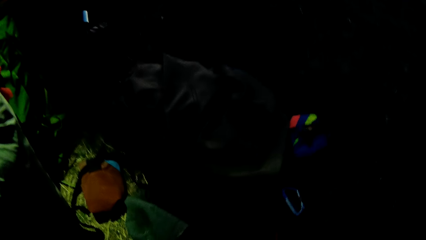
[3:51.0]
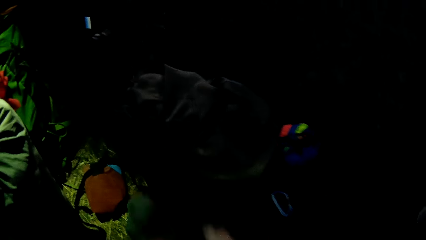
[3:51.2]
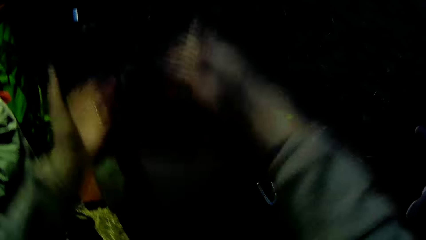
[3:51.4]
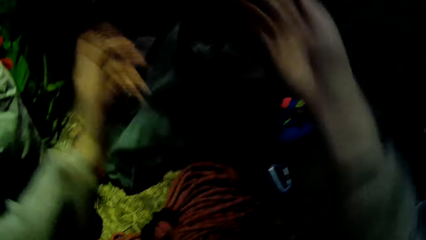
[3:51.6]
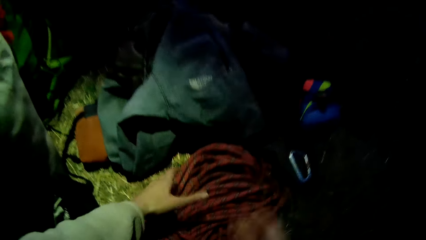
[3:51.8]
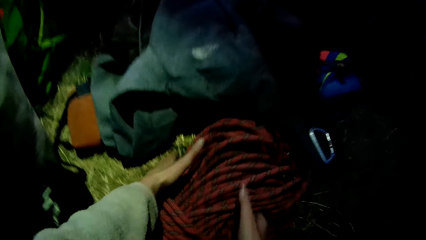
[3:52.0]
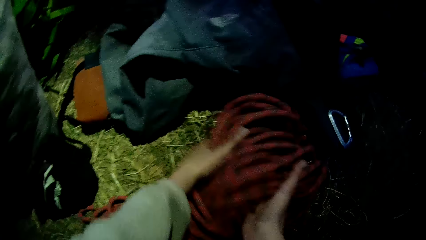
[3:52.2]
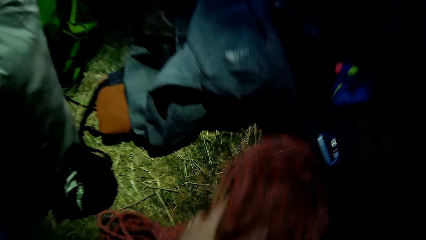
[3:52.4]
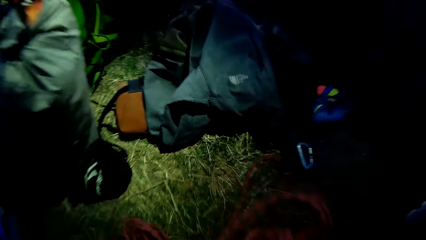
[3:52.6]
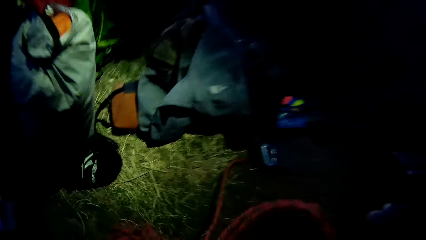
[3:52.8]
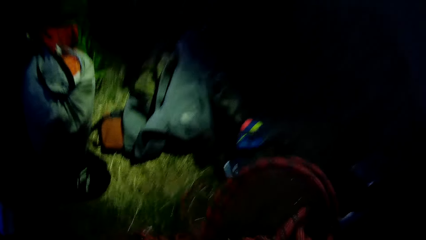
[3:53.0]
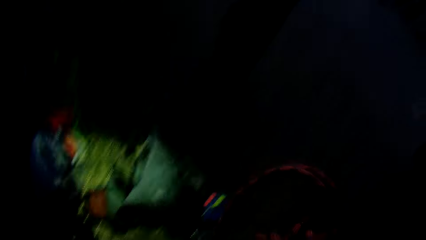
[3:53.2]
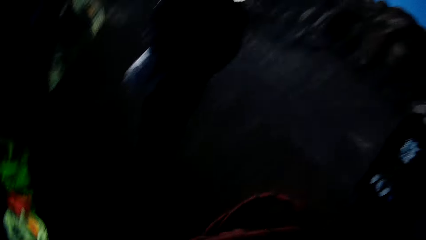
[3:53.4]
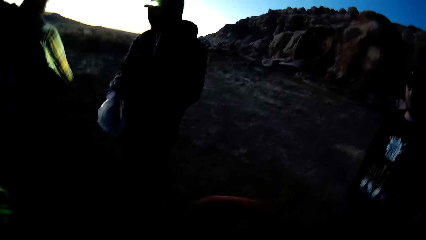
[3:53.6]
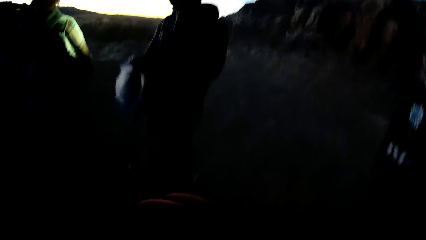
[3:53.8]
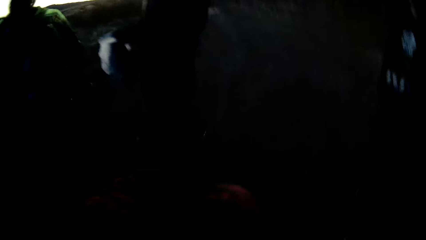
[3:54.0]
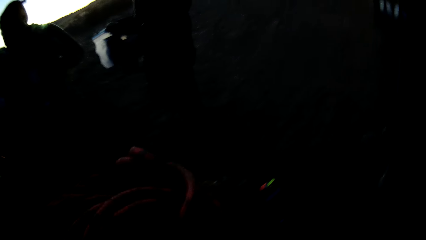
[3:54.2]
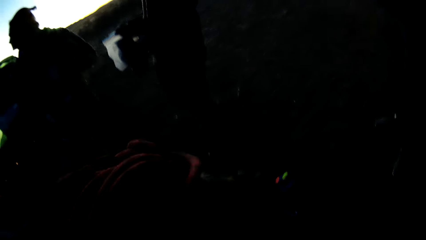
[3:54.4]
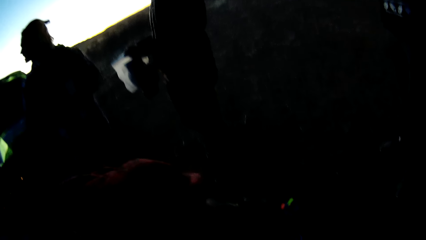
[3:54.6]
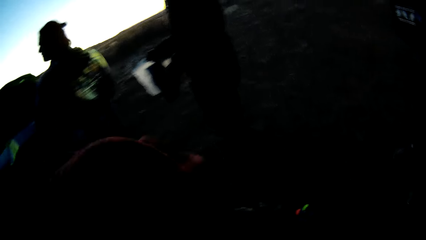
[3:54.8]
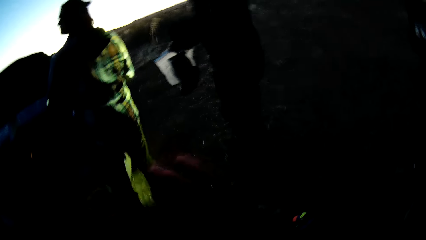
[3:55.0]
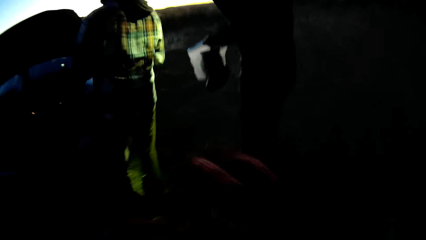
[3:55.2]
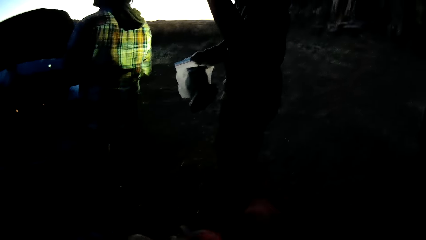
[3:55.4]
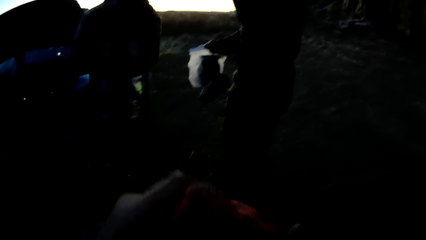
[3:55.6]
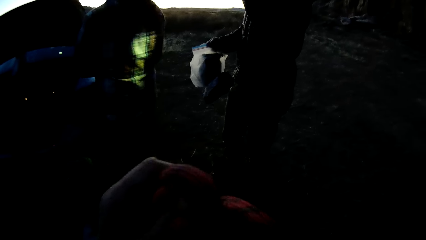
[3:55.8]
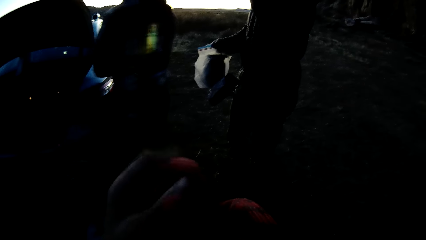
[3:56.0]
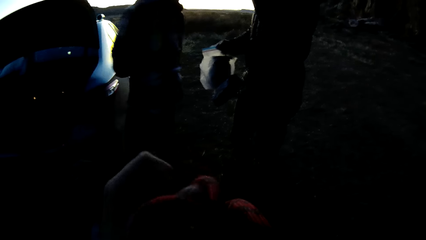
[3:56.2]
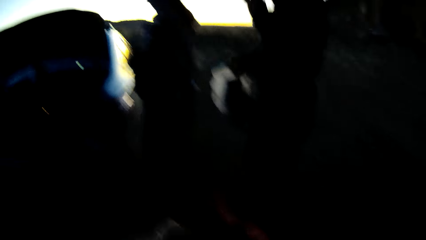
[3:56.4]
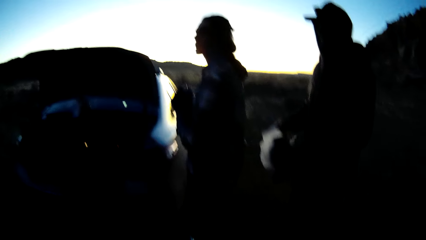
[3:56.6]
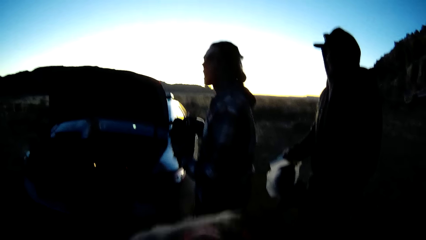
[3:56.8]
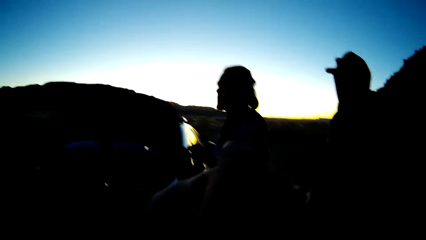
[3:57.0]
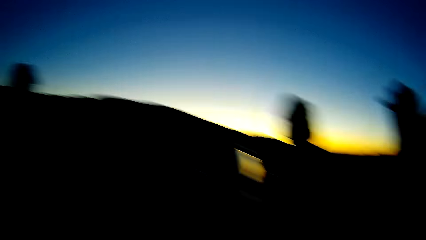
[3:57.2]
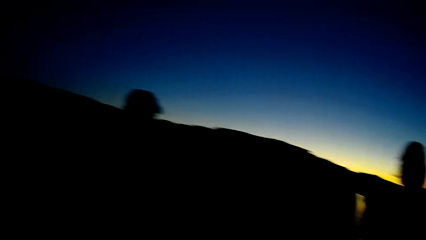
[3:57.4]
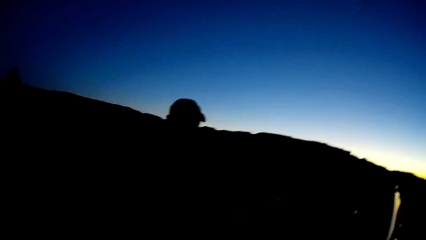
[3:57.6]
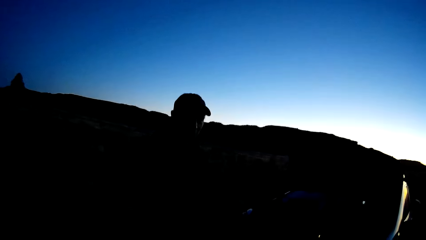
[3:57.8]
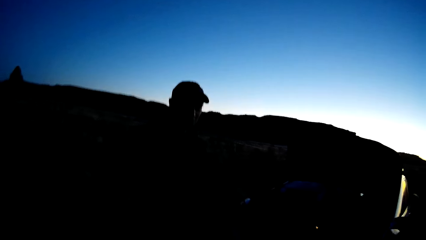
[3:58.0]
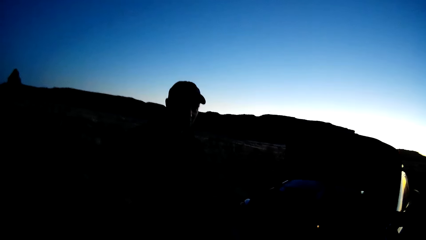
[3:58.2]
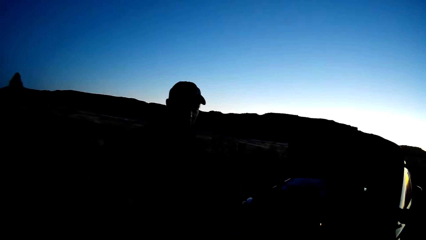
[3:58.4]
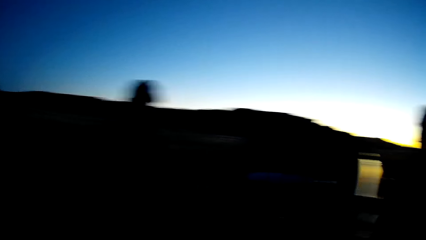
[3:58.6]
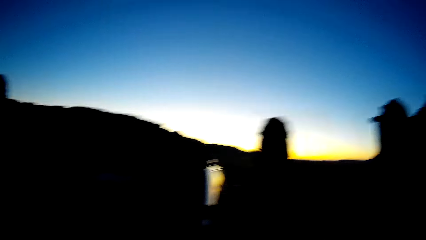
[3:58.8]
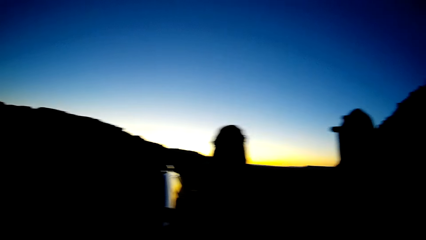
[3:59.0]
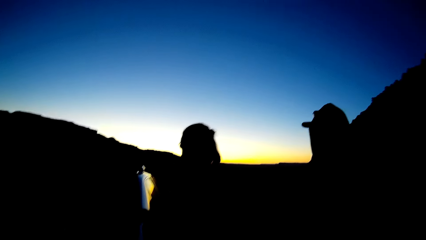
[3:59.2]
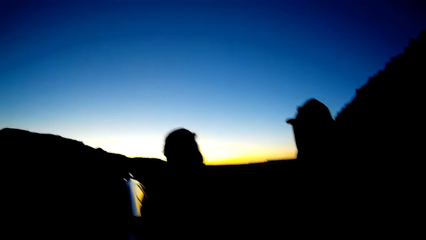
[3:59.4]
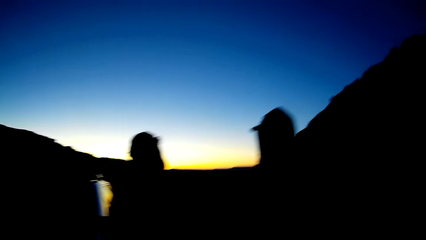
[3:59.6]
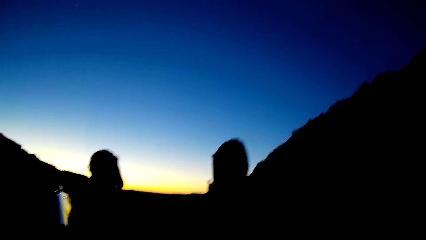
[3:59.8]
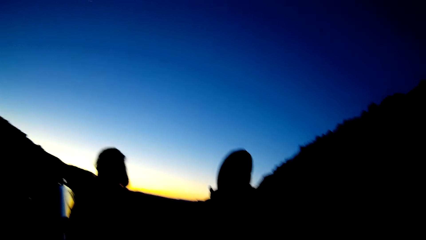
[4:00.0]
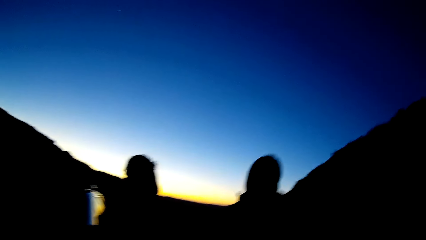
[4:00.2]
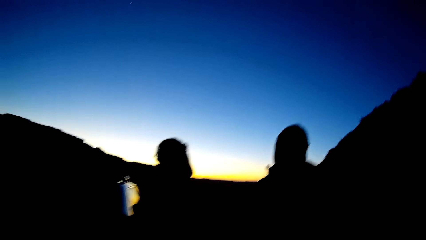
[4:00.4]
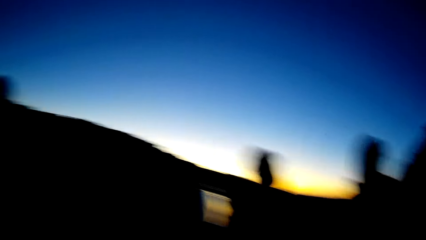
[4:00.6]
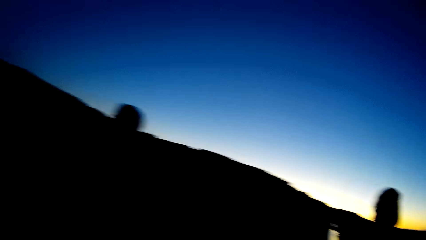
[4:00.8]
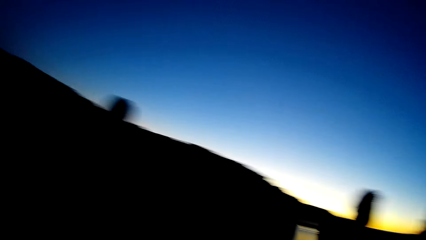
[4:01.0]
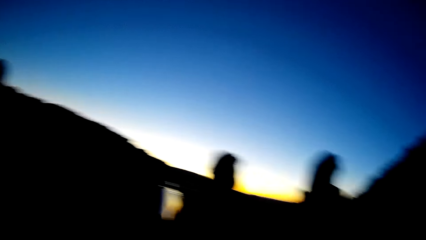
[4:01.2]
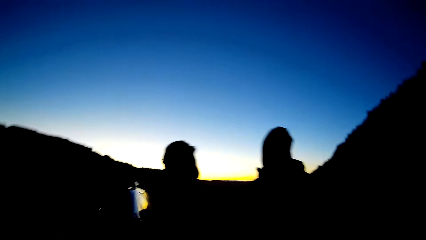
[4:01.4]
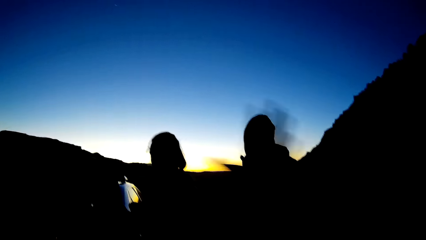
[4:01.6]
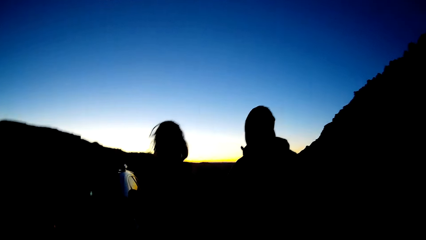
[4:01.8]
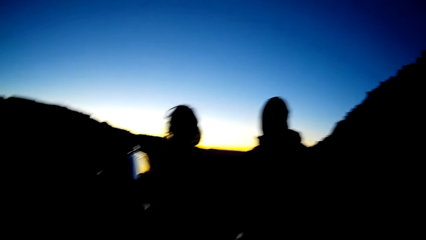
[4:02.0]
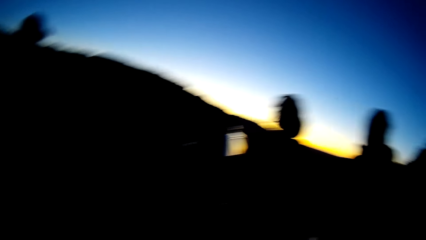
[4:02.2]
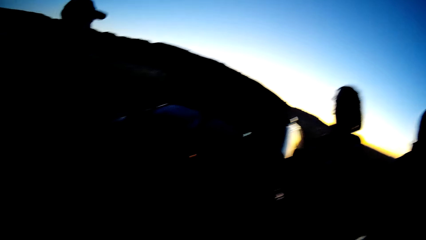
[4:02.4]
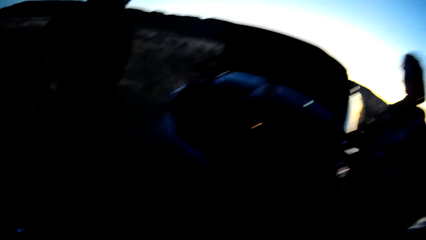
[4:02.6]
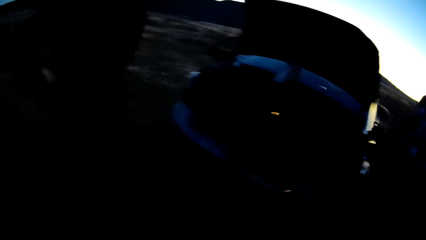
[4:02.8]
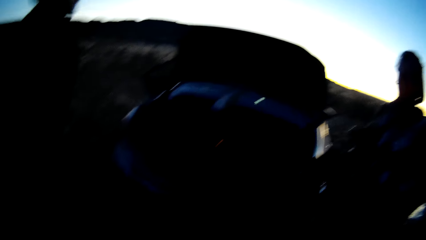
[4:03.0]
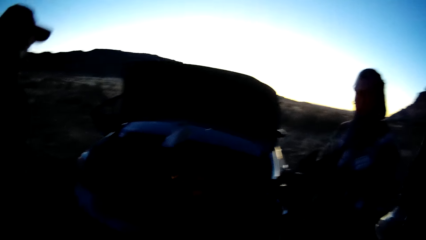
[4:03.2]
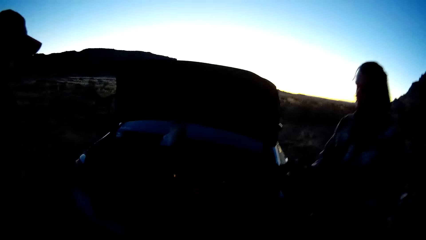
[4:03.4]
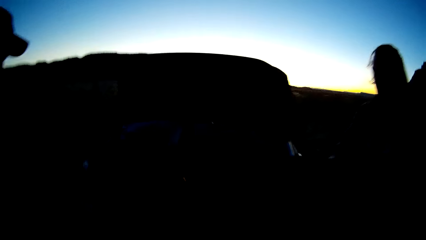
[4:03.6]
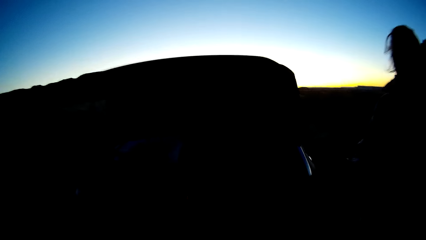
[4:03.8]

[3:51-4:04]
The camera wearer moves a cloth on the ground. They pick a roll of rope from the ground. They adjust the rope. They interact with the people. They move the hand.

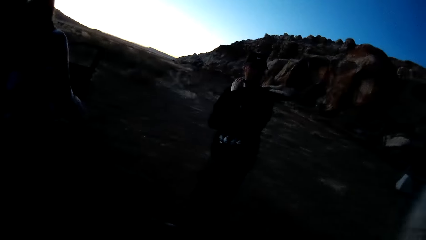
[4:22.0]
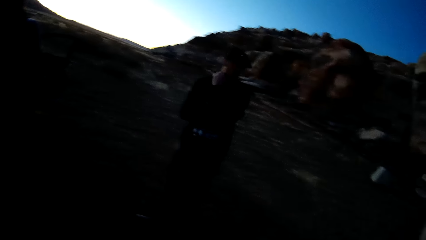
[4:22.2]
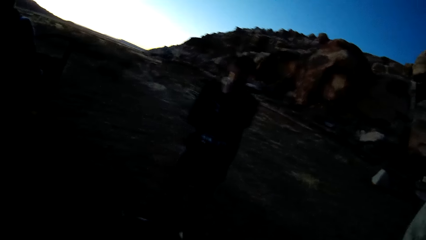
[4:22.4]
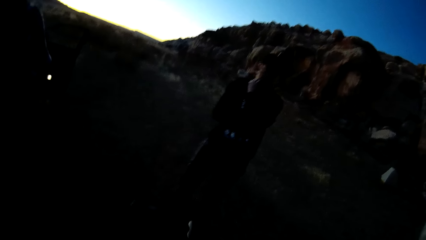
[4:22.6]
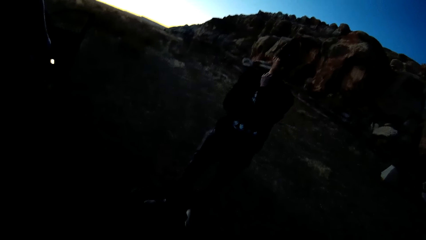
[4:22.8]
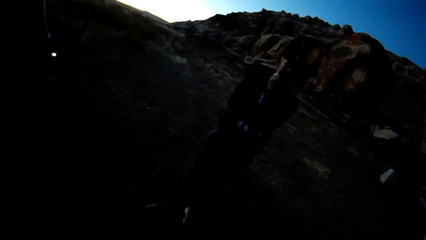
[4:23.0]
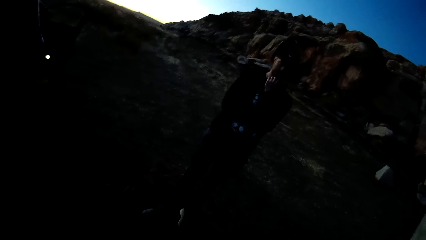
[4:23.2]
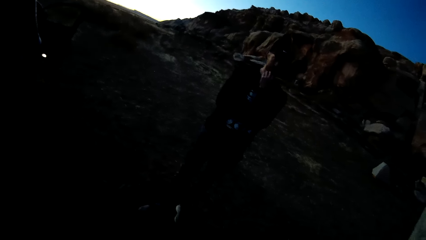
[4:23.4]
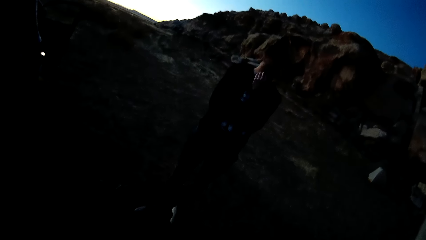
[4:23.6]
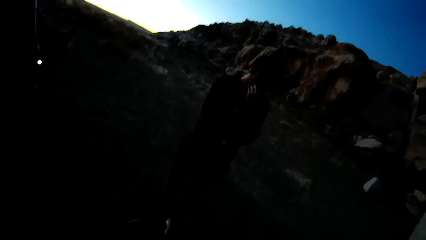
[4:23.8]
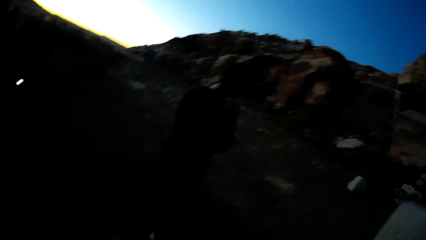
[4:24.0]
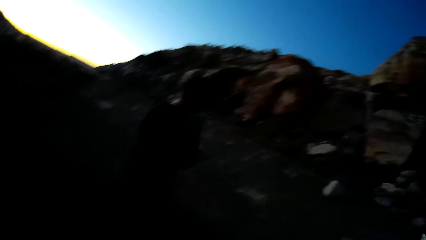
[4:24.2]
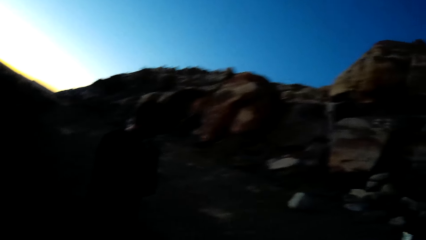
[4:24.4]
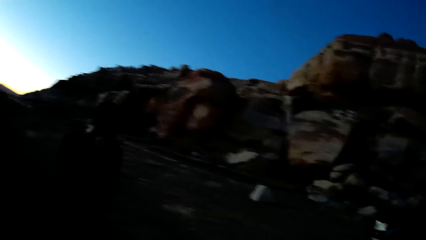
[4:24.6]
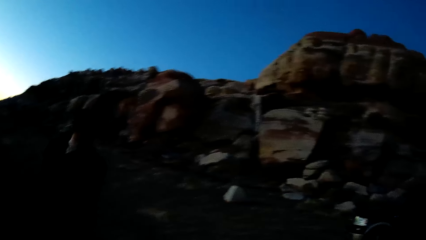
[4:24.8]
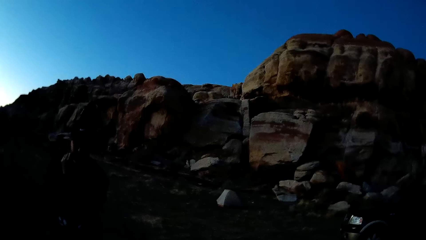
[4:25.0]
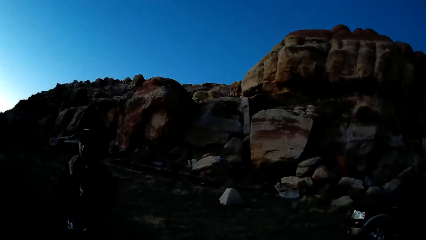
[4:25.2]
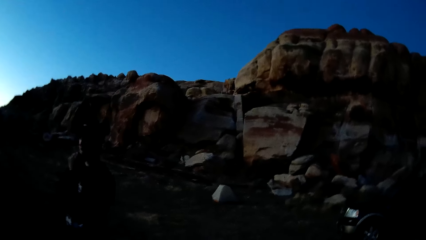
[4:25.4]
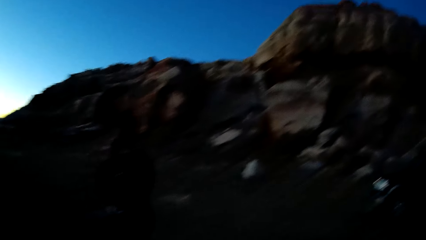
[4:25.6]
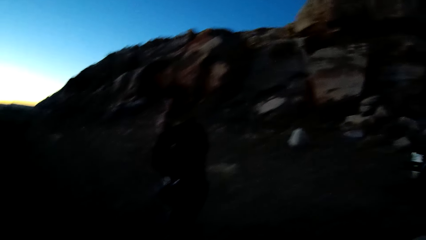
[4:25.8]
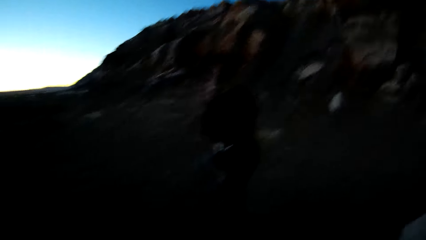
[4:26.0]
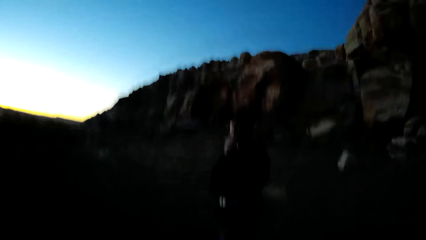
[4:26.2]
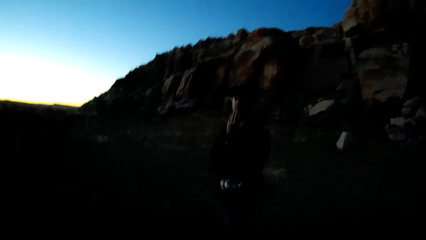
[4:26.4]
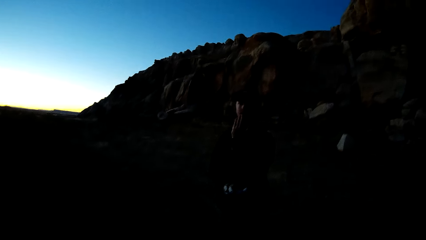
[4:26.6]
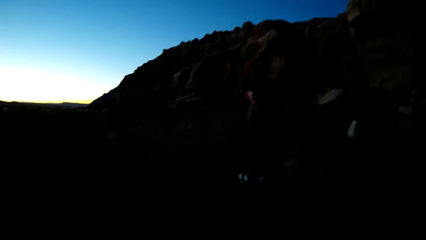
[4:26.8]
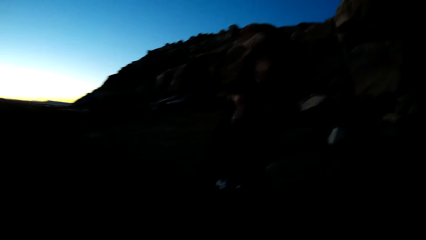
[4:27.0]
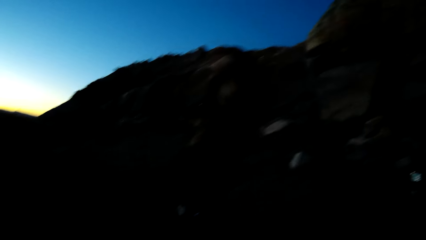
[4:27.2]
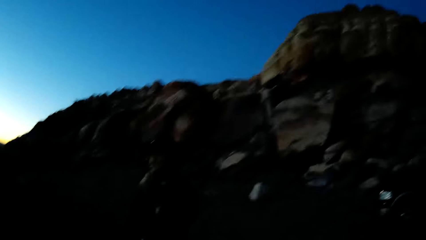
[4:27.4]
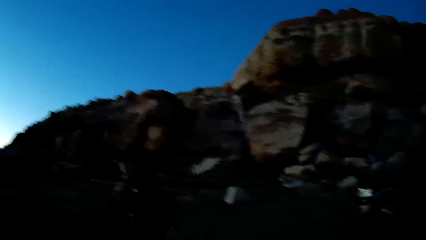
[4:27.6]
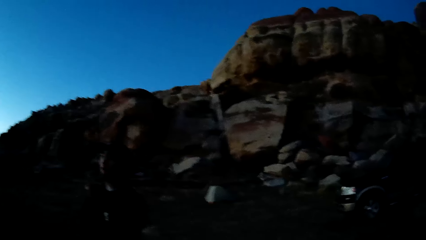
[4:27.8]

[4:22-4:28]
The camera wearer interacts with a man.
